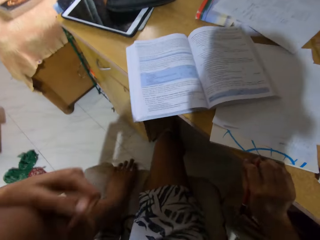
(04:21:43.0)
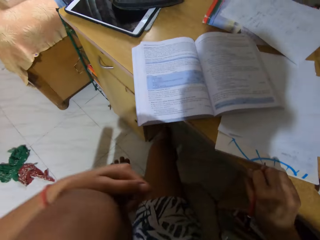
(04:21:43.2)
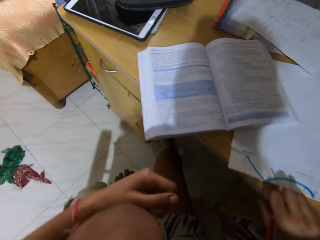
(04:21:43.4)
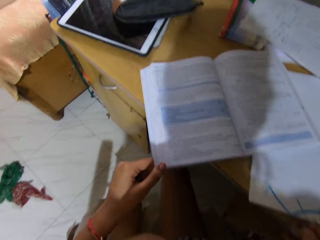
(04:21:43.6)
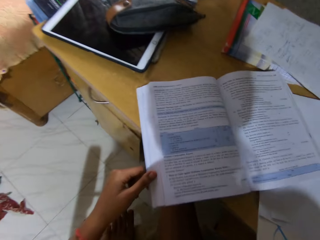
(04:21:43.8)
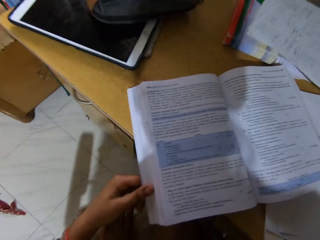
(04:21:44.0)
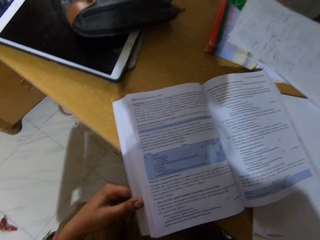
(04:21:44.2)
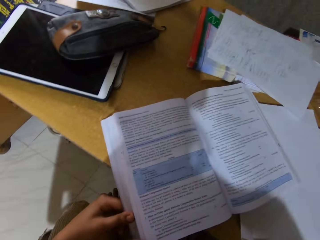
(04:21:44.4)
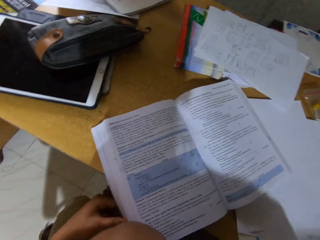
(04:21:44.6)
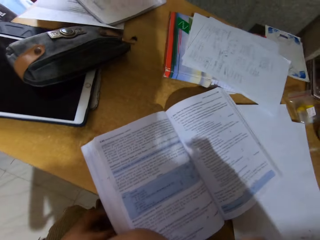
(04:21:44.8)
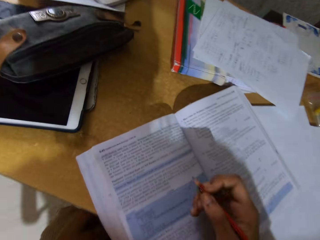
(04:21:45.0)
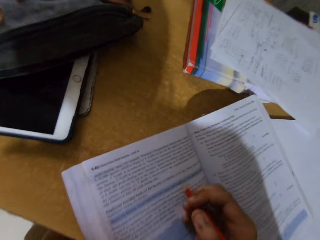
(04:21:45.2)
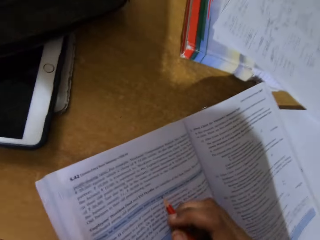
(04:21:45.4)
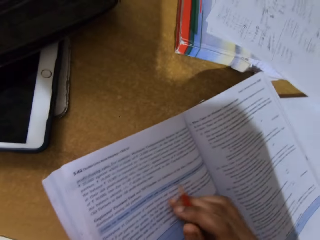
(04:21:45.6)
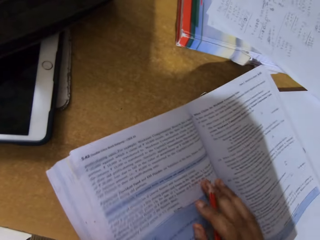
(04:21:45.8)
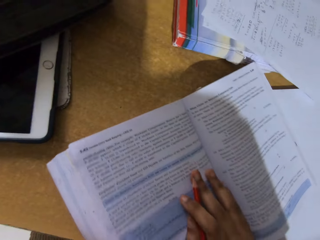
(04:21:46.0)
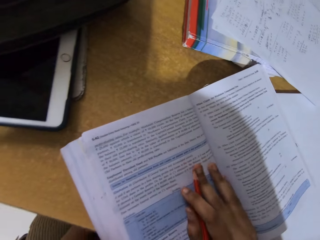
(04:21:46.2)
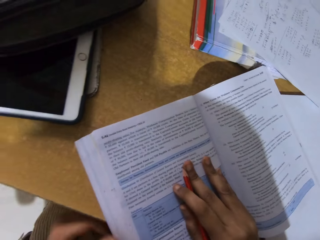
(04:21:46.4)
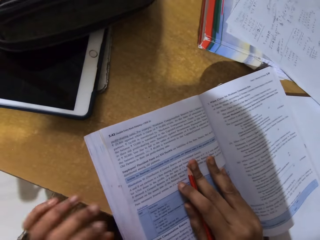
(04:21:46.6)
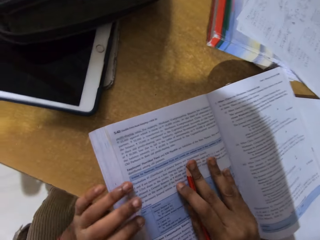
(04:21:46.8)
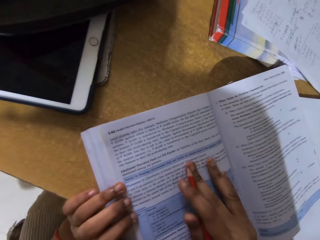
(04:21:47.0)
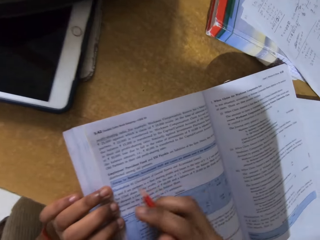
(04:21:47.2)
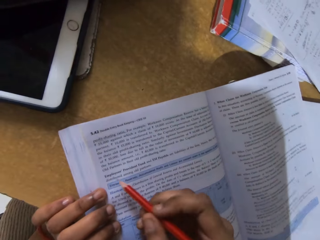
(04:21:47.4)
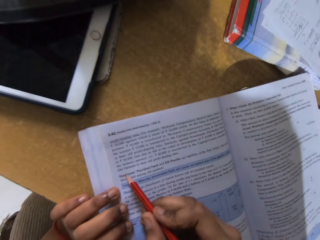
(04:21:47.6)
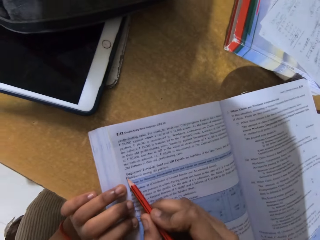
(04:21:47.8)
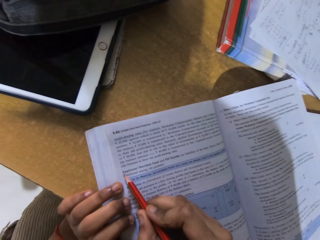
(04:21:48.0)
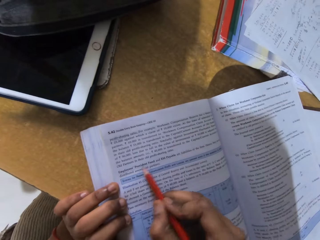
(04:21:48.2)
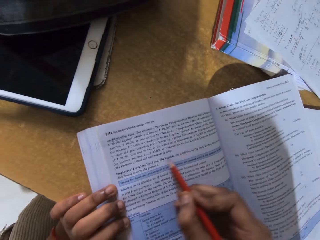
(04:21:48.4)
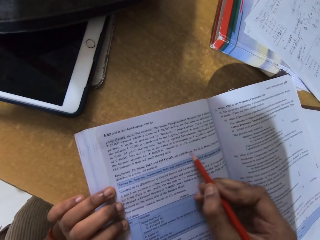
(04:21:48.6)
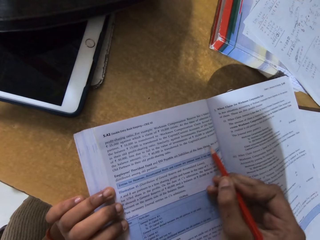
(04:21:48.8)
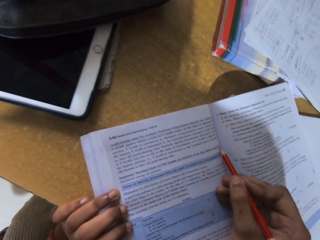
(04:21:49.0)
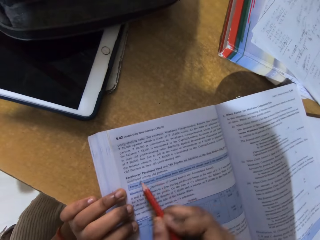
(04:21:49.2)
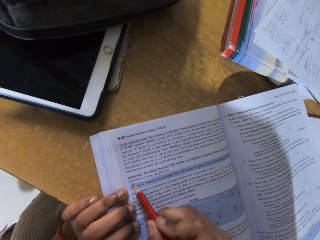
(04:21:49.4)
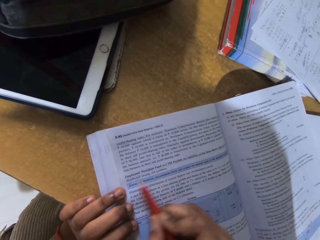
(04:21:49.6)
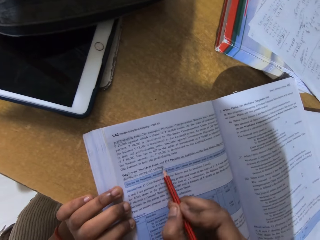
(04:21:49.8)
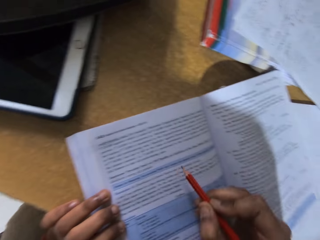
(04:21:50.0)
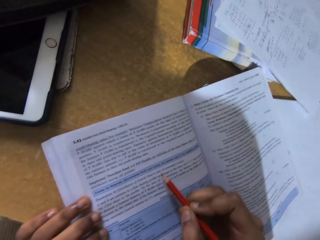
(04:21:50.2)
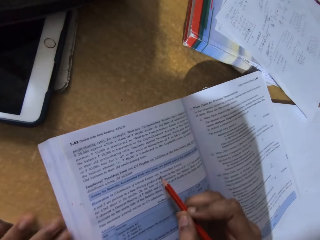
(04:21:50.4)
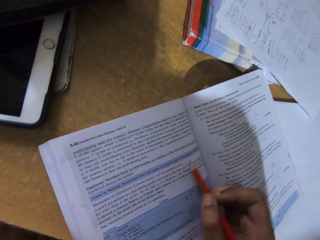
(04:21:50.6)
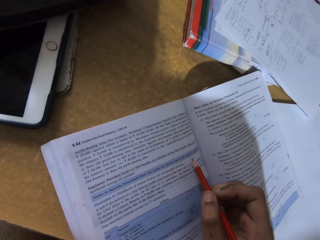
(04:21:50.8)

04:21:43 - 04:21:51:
The camera wearer skims through the book.

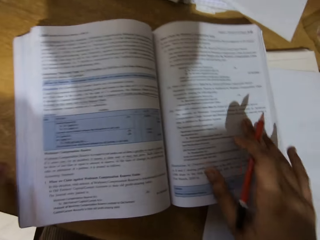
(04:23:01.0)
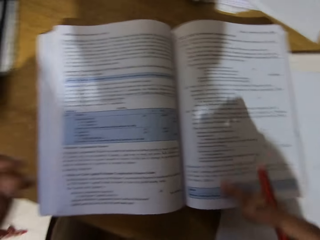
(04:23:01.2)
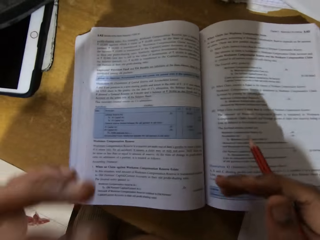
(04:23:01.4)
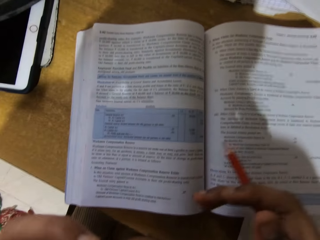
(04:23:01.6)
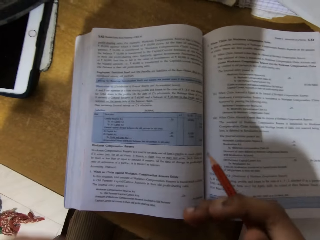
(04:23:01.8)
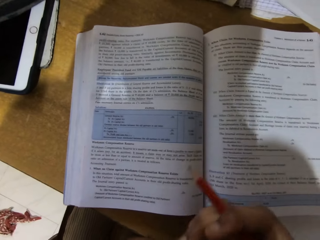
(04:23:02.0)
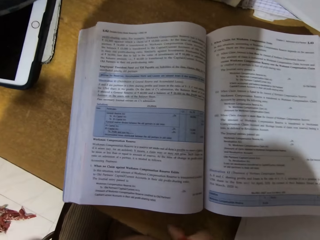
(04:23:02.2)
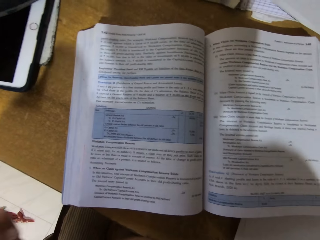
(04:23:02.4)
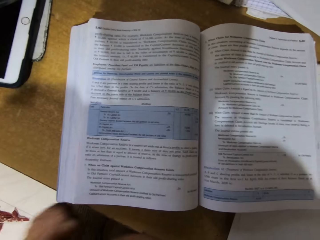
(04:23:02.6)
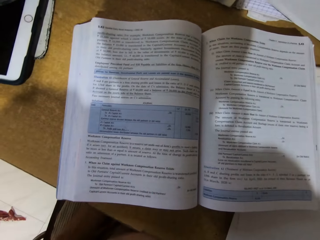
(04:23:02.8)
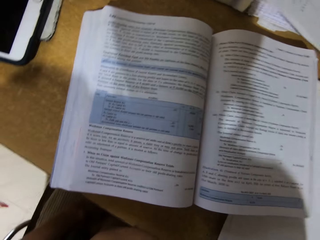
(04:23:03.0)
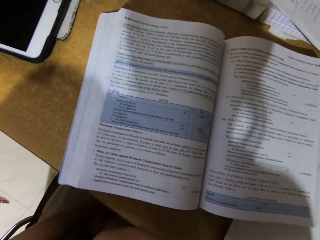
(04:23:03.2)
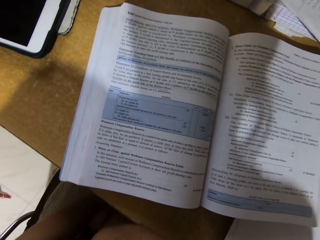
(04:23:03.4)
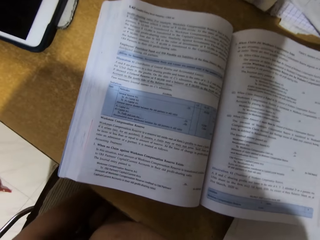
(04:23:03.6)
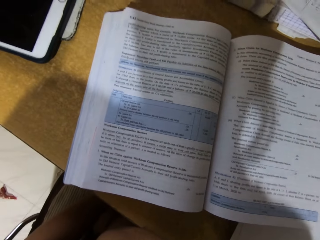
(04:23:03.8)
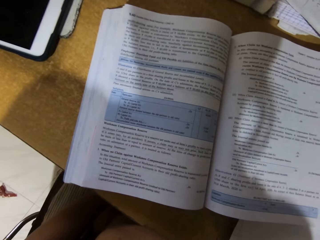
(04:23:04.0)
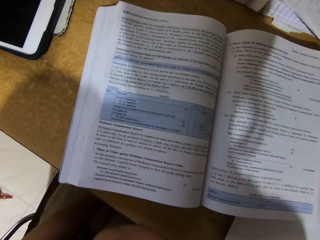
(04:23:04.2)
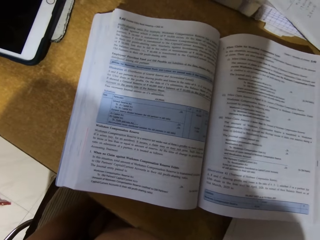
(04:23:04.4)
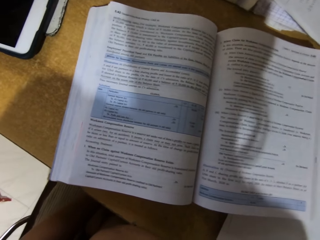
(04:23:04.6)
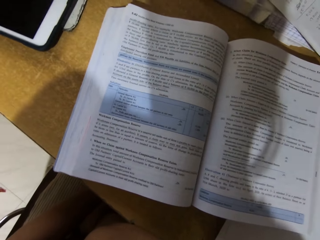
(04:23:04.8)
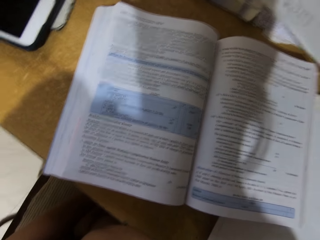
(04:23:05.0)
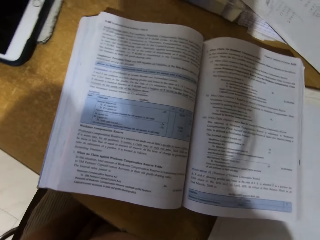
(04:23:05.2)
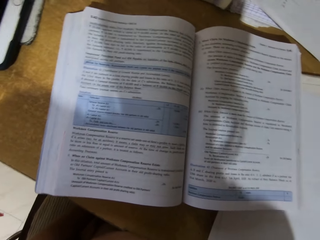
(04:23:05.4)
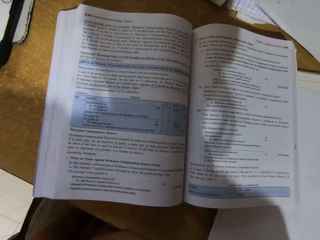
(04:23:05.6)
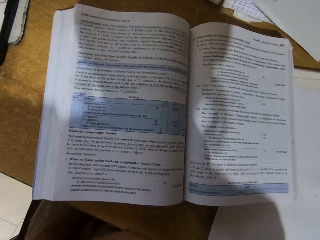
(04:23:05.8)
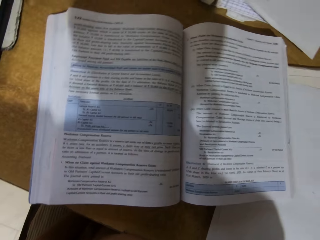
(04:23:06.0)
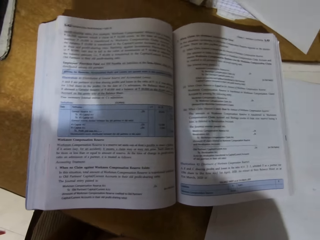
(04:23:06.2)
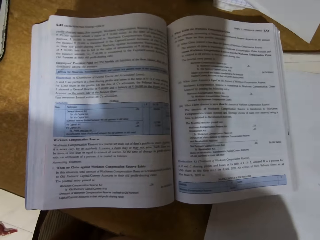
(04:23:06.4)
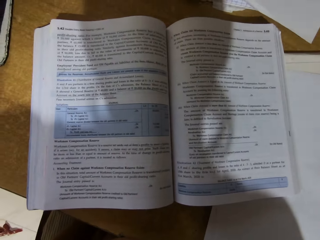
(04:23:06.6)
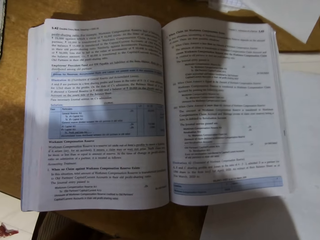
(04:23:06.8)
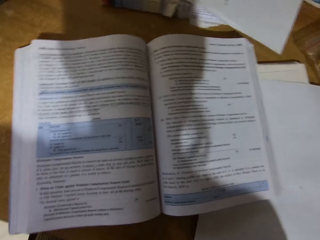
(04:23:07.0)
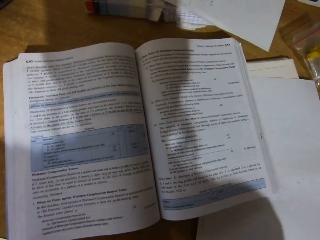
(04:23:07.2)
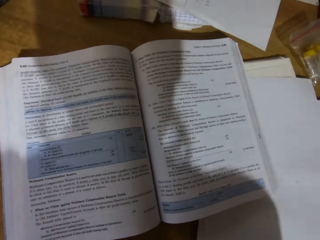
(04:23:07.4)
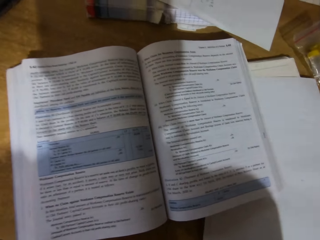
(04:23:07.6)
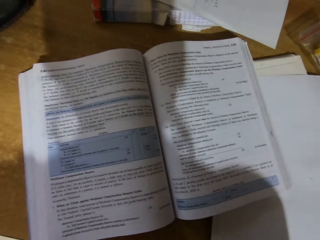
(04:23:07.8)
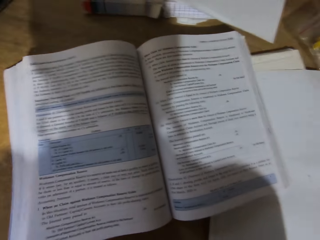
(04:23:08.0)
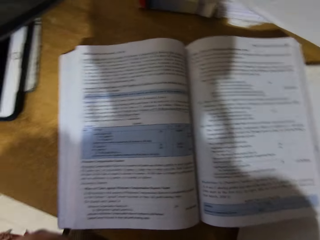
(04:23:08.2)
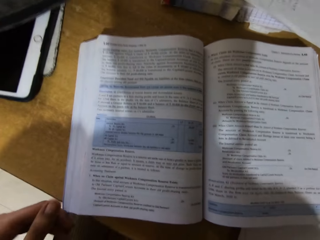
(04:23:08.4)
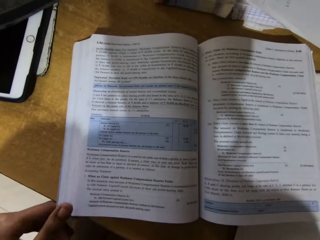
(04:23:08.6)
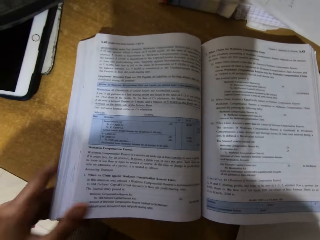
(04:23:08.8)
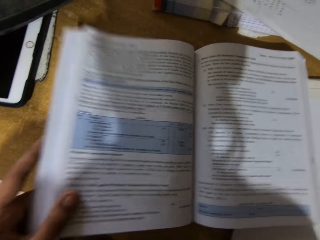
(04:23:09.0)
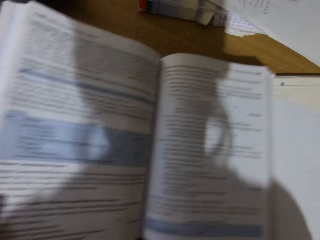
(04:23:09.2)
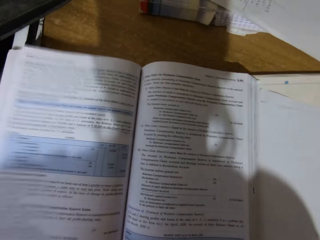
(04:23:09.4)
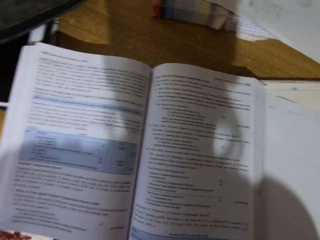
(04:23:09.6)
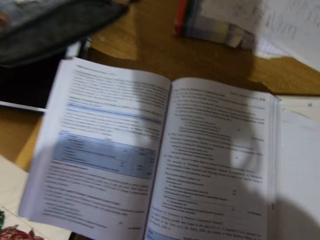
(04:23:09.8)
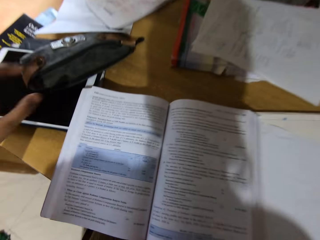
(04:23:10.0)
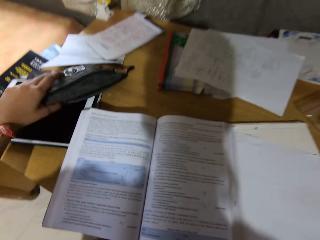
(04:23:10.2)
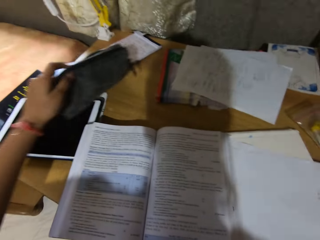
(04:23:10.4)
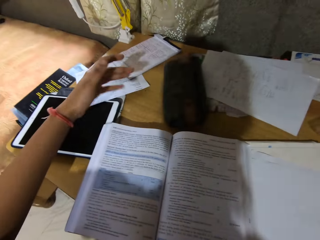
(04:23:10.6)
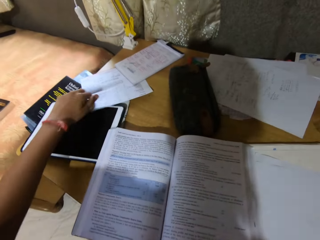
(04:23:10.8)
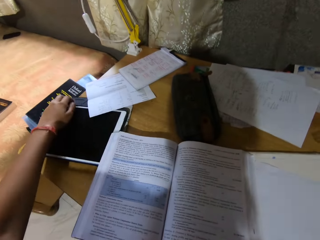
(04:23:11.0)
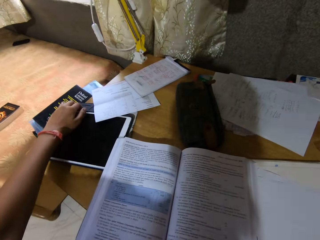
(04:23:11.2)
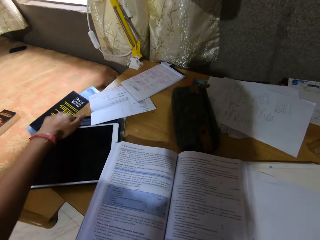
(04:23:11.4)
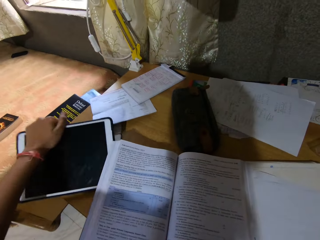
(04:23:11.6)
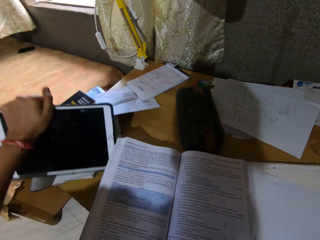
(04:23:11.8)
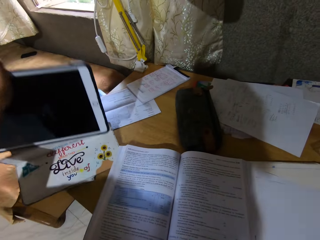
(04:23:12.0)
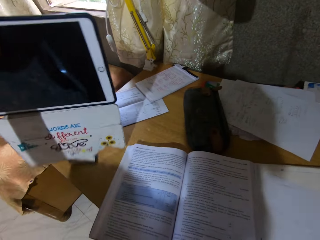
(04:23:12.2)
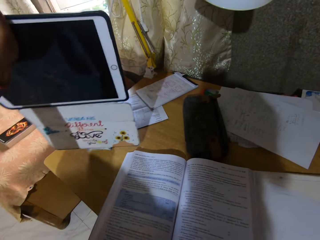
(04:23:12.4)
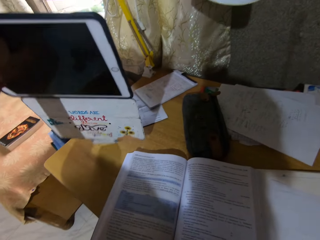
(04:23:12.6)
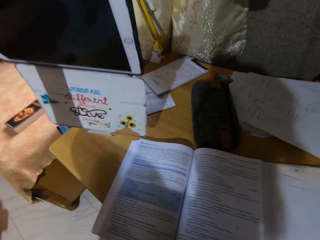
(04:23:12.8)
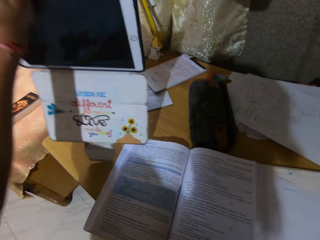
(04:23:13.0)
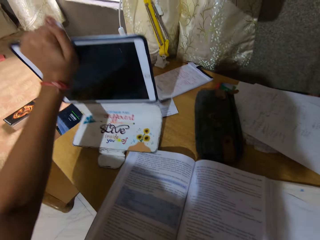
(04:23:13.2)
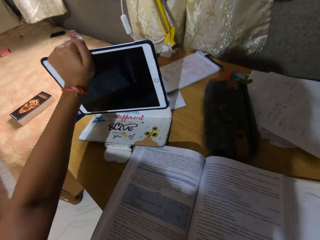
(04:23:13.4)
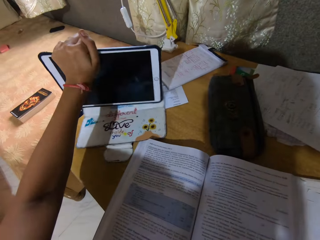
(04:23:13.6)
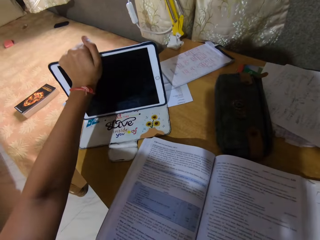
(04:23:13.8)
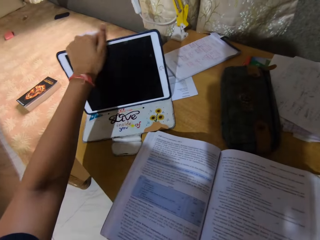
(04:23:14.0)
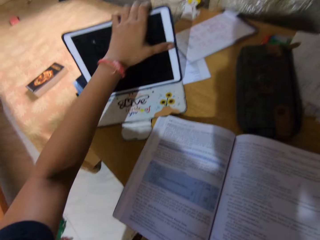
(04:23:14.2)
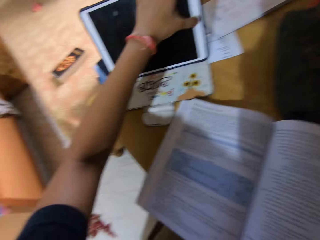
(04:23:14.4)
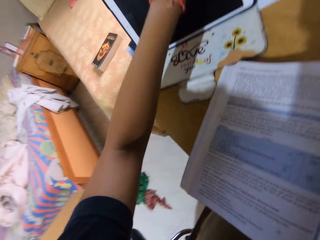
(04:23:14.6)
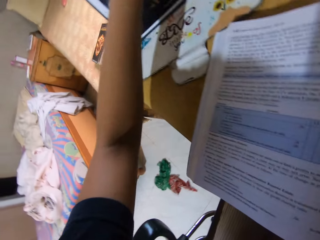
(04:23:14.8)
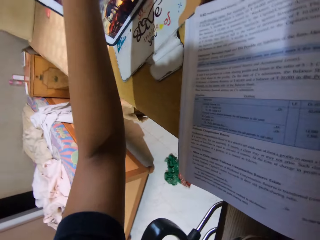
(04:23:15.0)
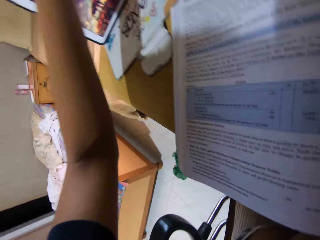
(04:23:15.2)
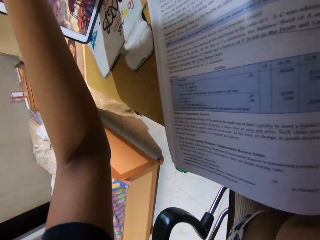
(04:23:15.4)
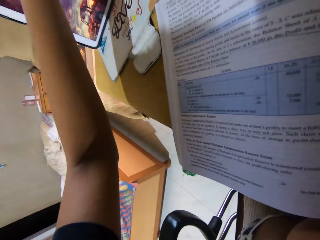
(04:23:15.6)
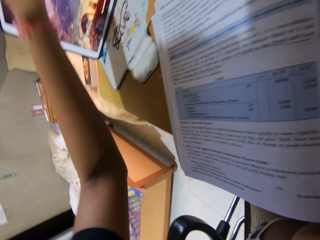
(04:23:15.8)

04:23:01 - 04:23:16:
The camera wearer folds their hands. They drag the book. They read the book. They drop something on the table. They move the bag. They pick up her tablet. They put the tablet on the table. They dial the tablet. They touch the tablet.
